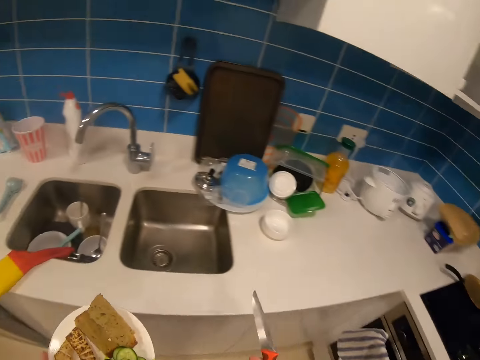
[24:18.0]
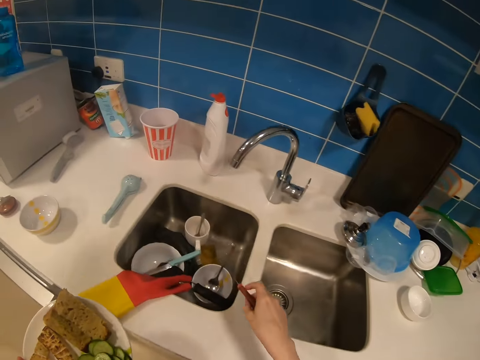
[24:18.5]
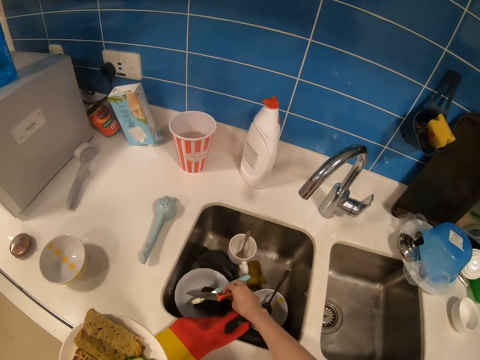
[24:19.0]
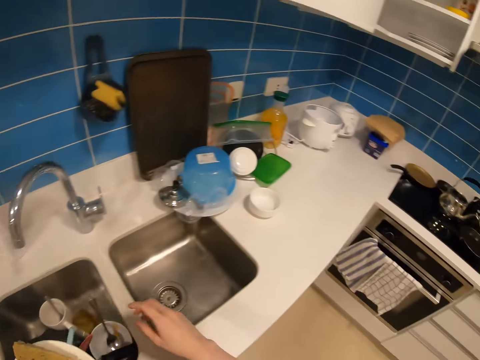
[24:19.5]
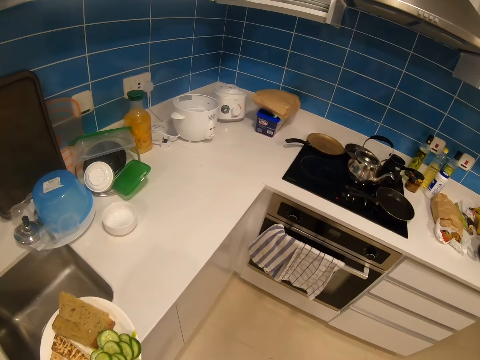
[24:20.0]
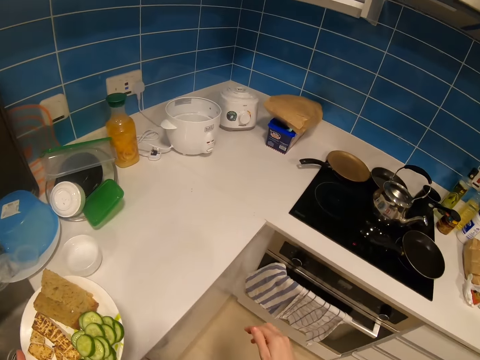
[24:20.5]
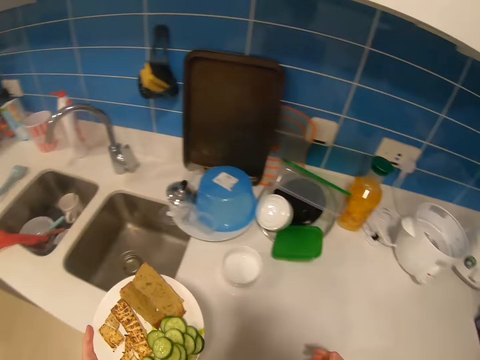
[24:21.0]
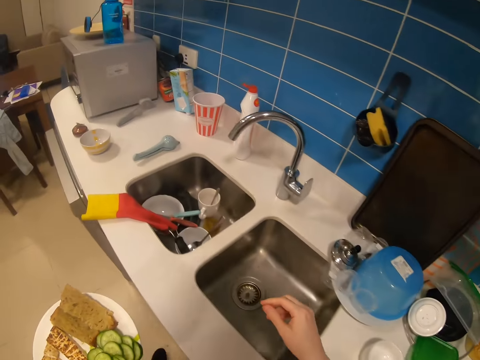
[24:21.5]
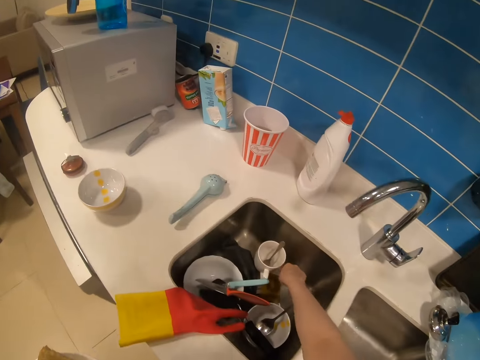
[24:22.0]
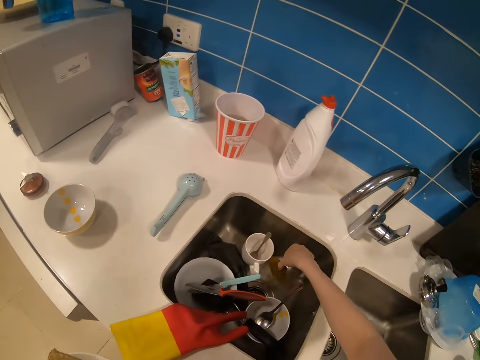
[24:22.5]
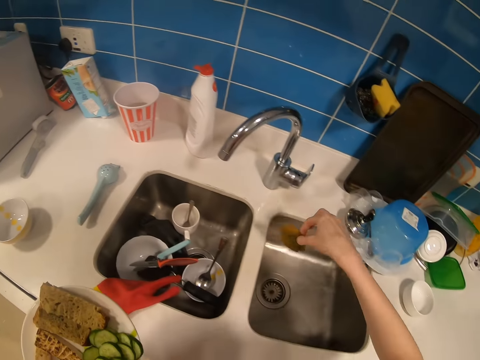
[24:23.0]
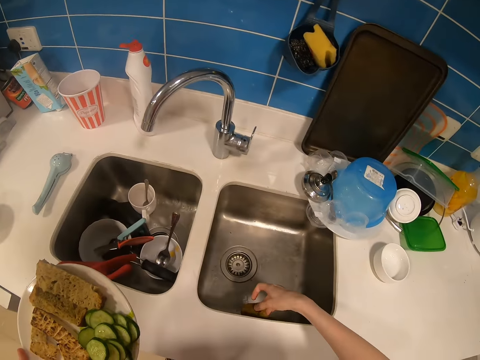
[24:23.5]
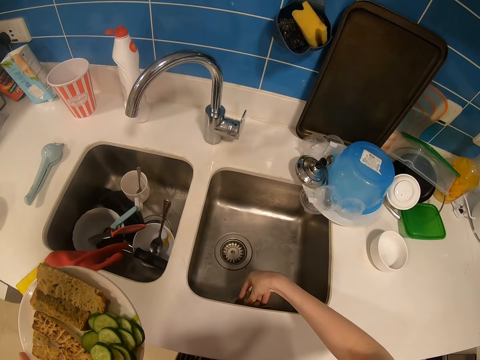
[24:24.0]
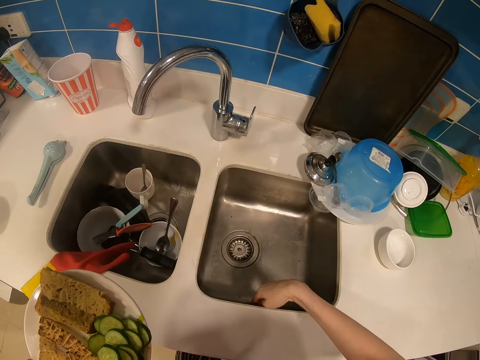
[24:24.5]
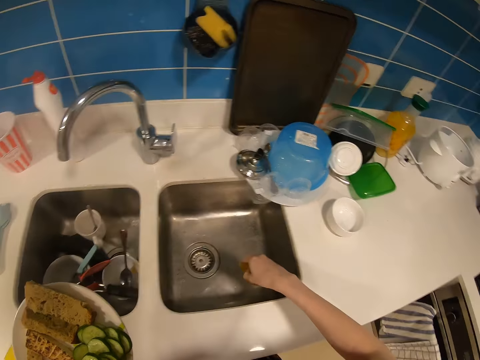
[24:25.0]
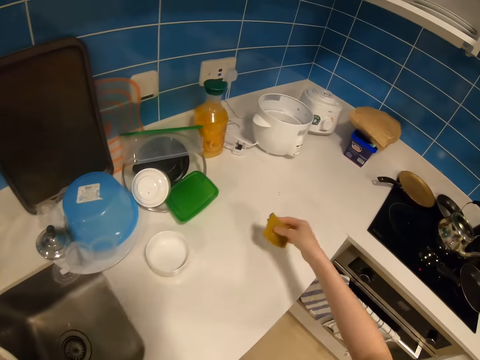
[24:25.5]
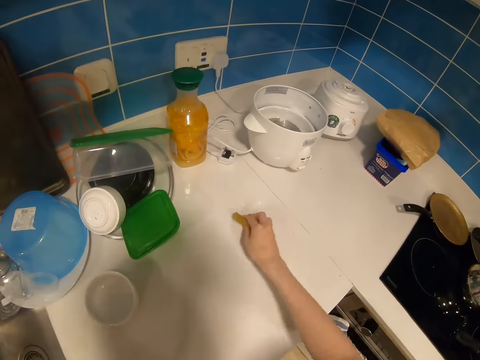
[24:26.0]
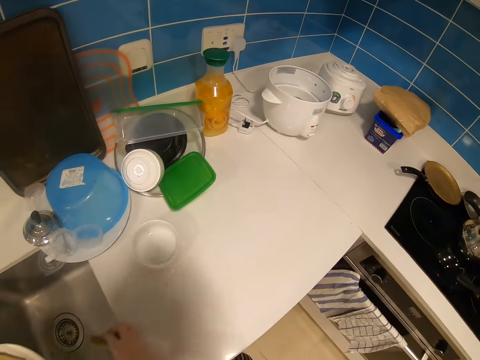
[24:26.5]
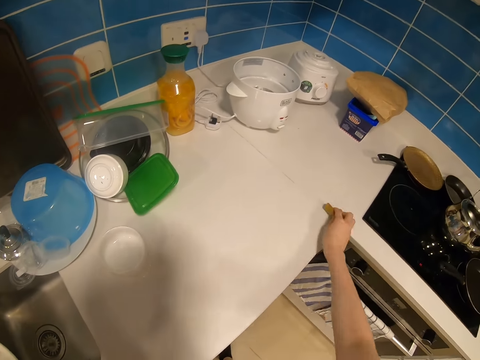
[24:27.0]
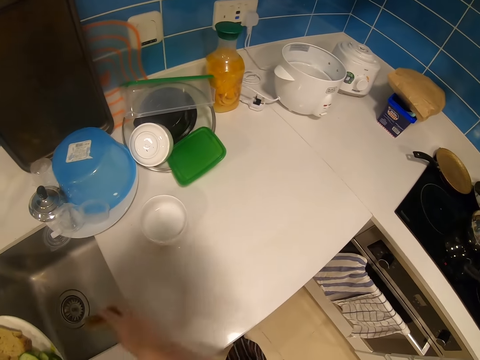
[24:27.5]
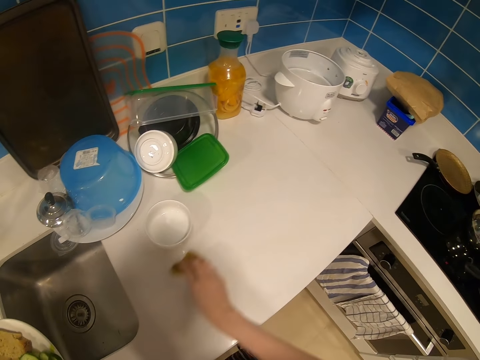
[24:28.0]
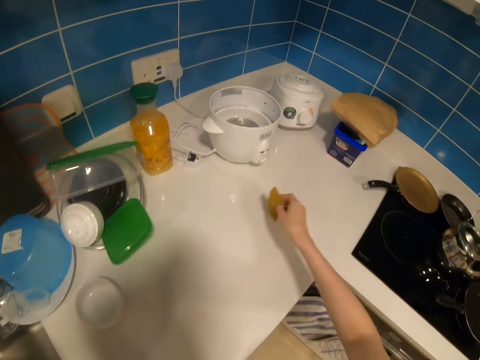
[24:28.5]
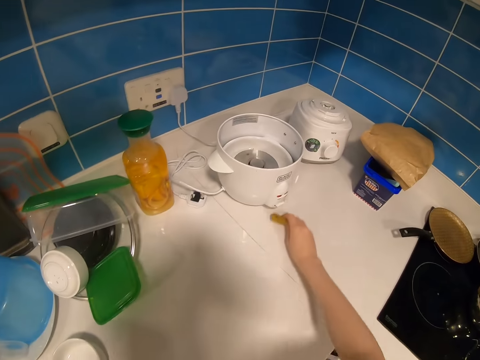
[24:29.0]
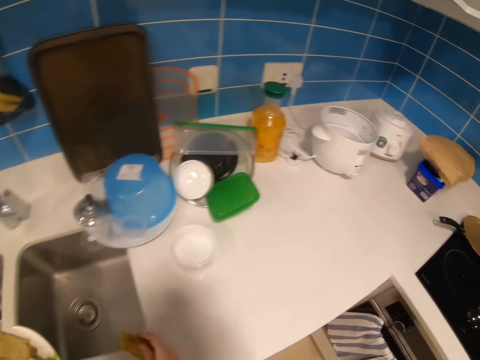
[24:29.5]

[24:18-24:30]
The camera wearer looks around the room. They put the knife on the kitchen sink. They walk around the room. They pick up the sponge from the sink. They hold the sponge. They clean the cabinet with the sponge.

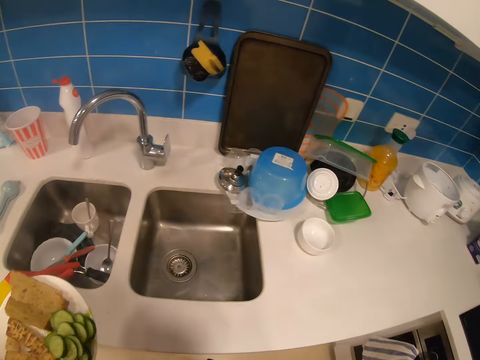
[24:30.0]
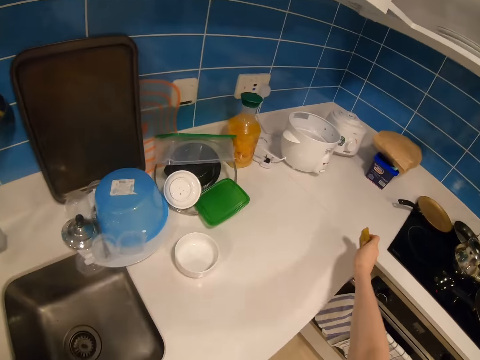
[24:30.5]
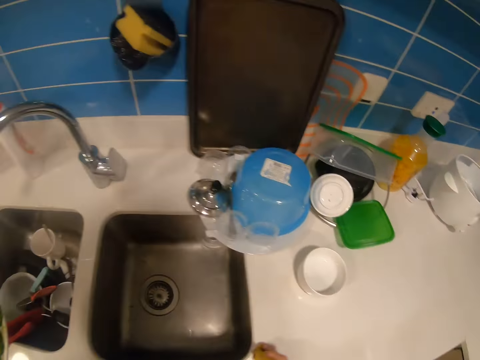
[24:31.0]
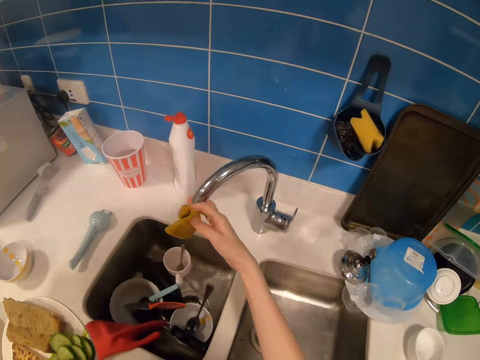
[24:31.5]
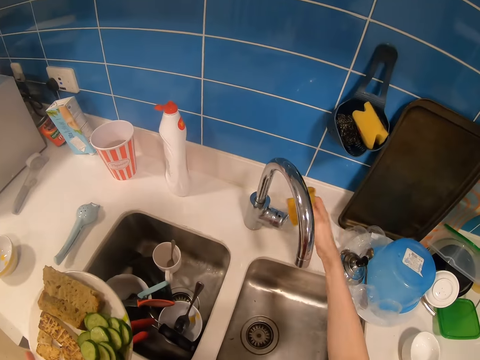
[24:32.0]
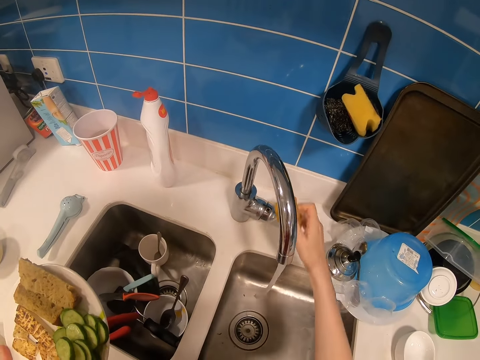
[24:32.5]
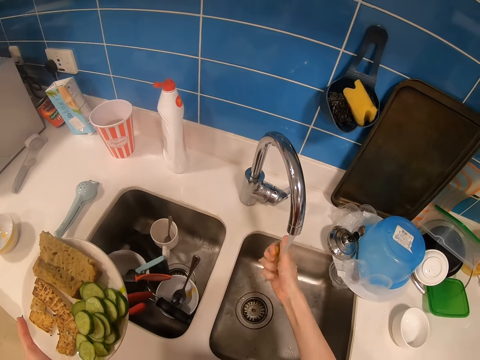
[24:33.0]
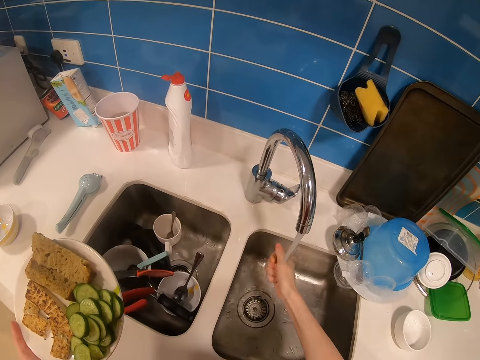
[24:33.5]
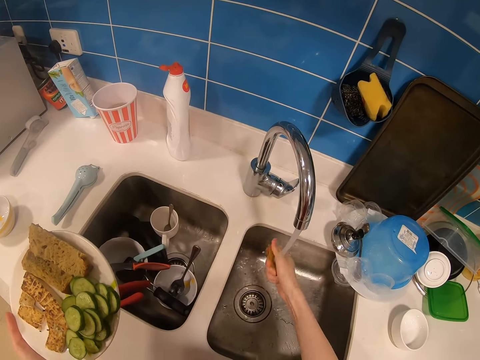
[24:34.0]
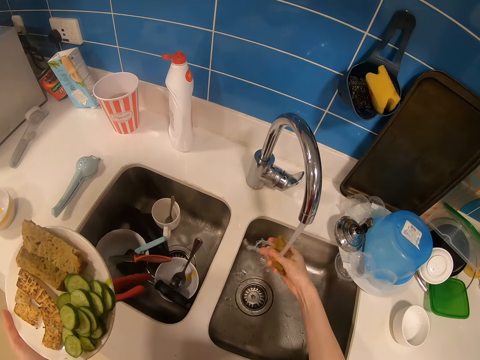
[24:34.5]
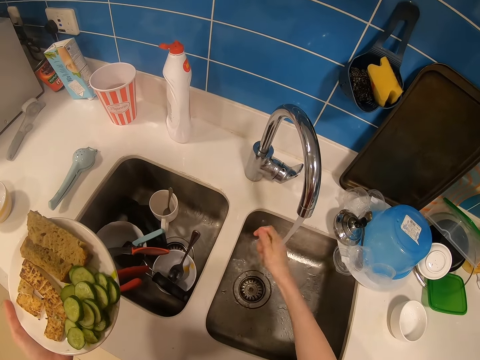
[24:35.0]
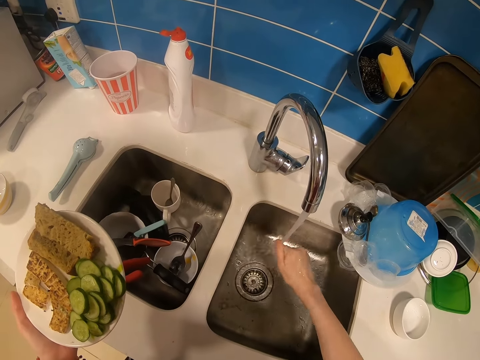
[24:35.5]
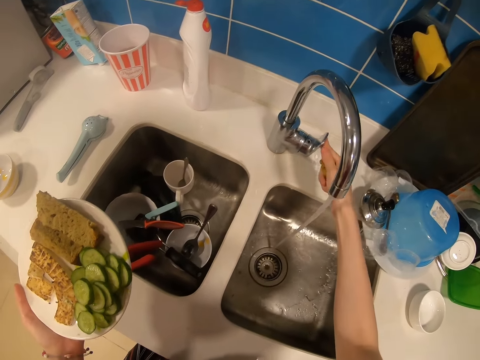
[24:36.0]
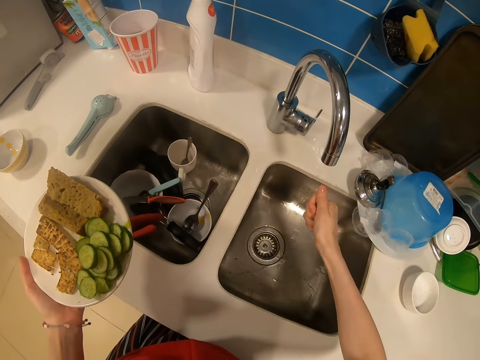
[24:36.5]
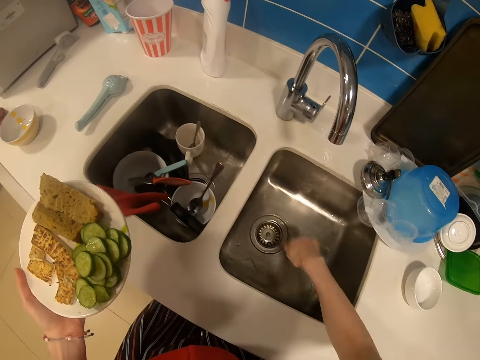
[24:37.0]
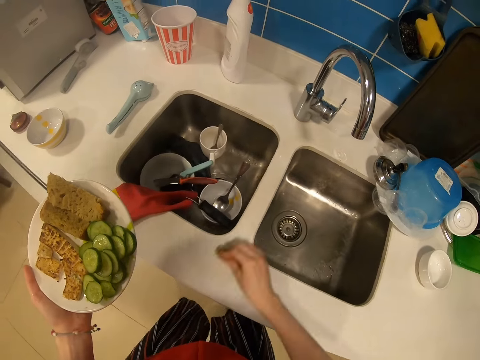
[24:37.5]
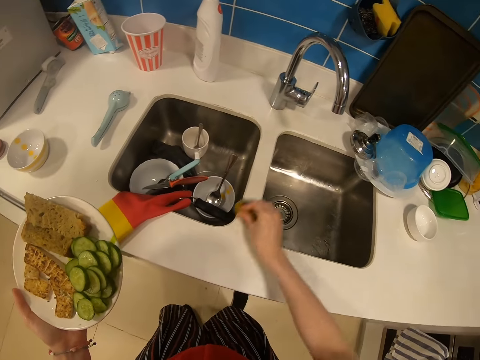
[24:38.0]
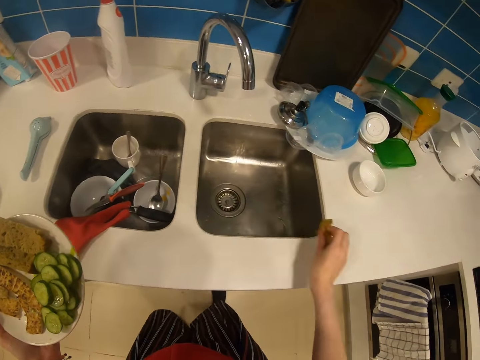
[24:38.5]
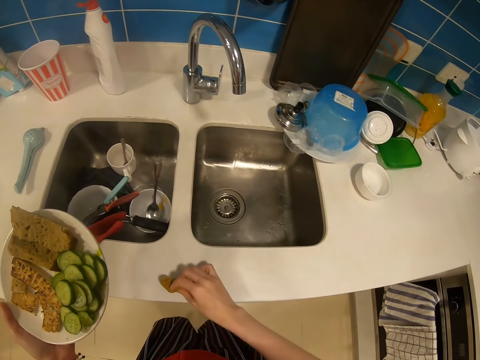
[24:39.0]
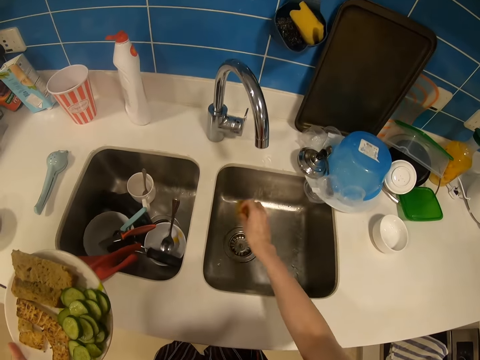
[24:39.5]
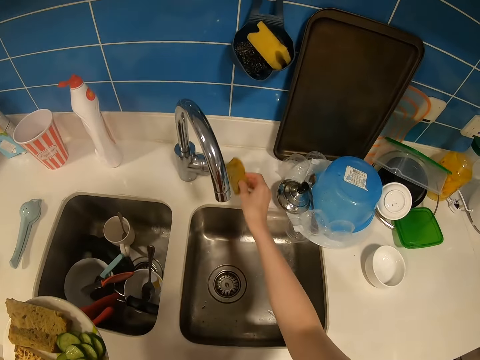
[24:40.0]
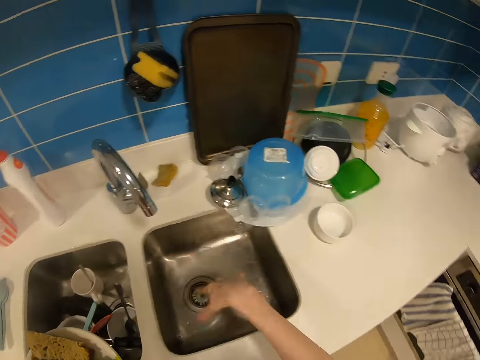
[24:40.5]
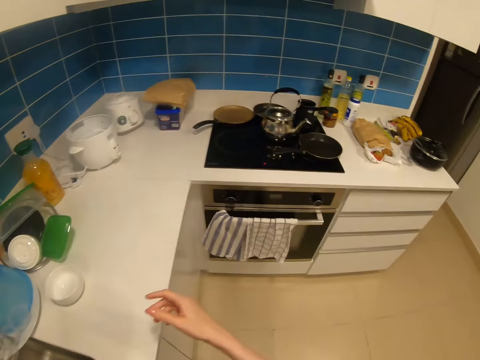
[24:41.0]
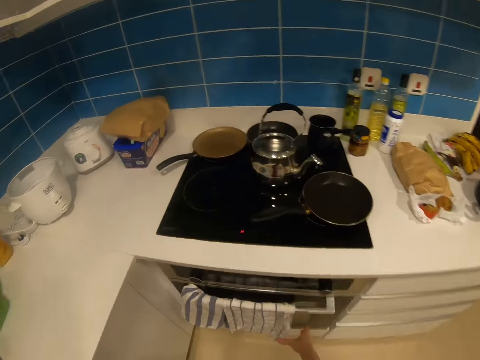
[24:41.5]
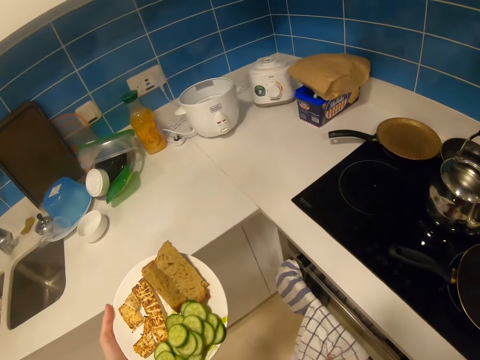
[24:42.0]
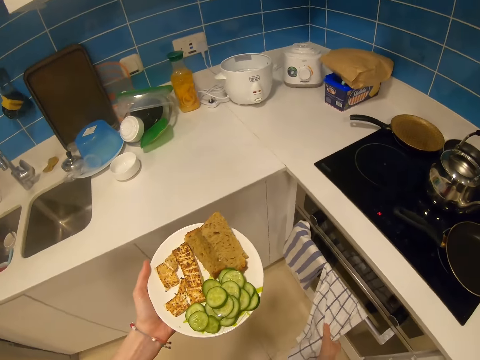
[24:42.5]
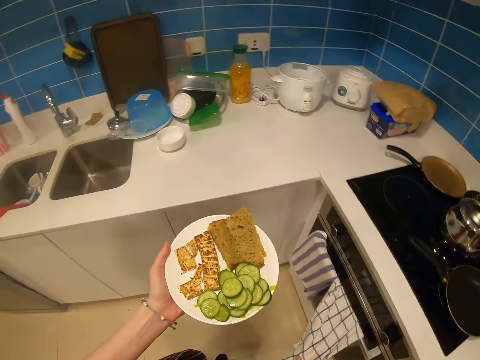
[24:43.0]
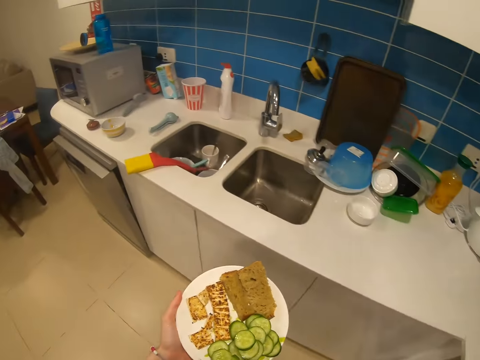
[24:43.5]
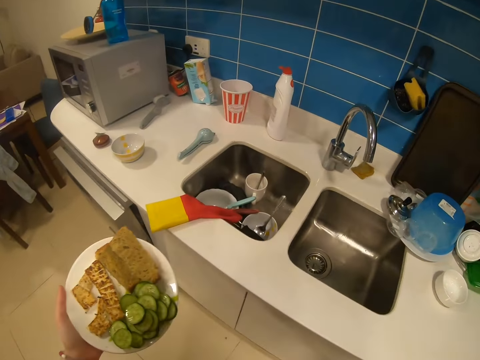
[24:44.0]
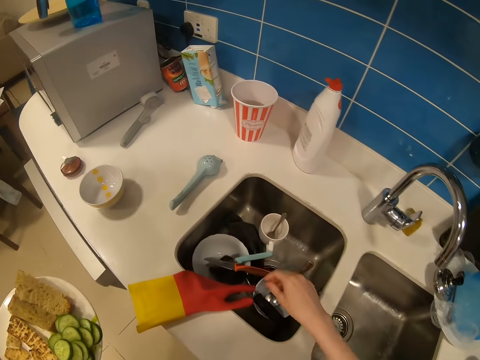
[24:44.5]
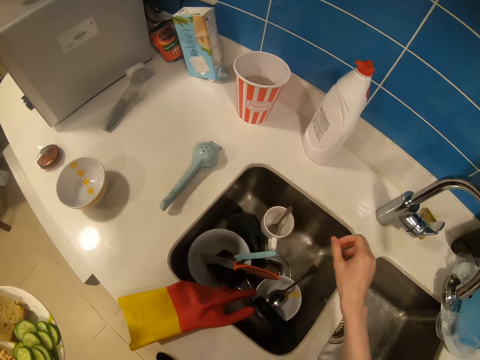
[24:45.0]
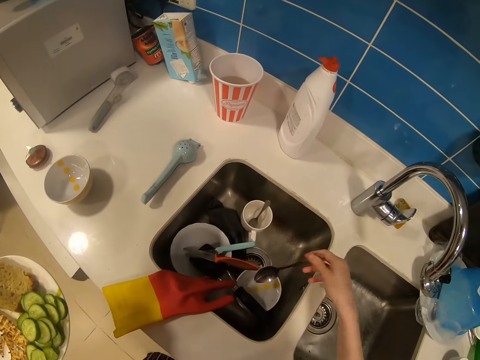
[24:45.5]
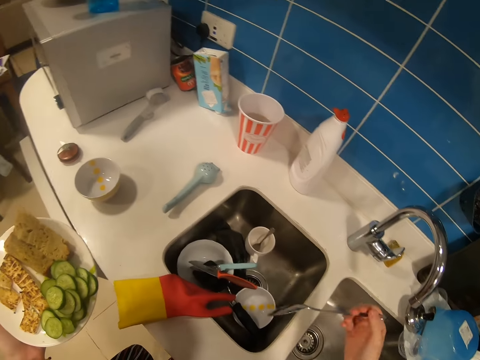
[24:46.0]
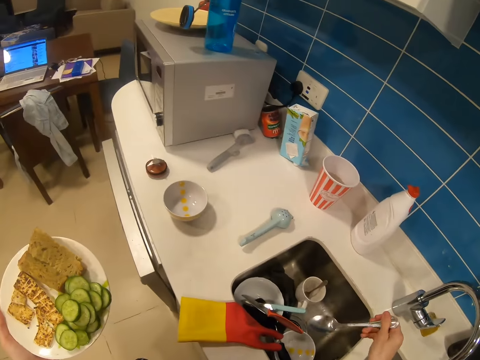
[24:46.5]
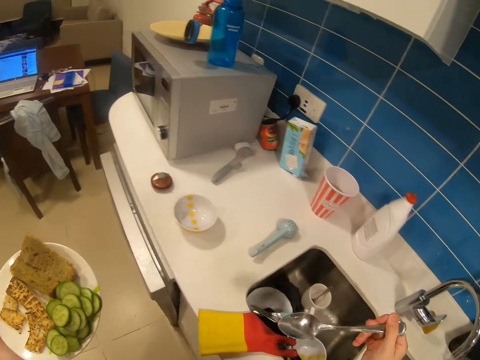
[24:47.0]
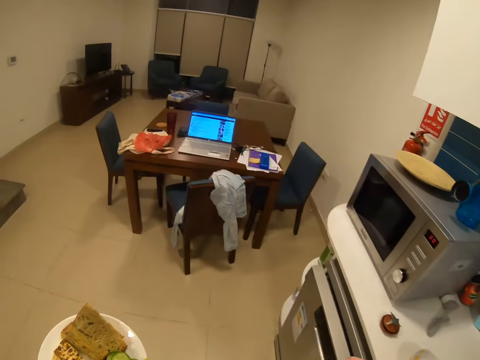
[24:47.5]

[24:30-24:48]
The camera wearer opens the kitchen tap. They clean the sponge in the sink. They close the kitchen tap. They clean the cabinet with the sponge. They put the sponge on the cabinet. They throw the sponge. They wipe their hand on the kitchen towel. They walk towards the countertop. They take a spoon from the sink.
